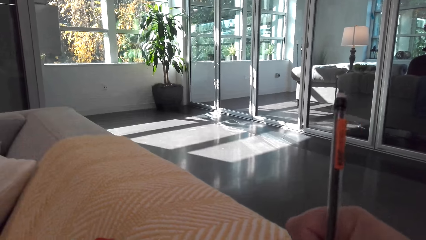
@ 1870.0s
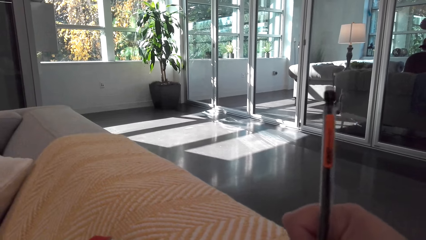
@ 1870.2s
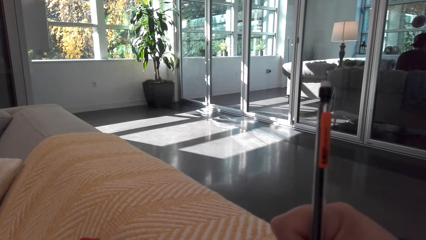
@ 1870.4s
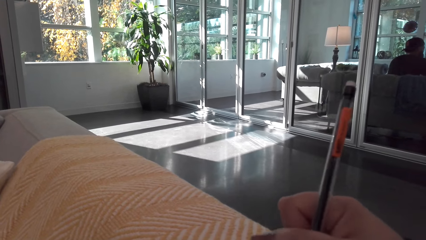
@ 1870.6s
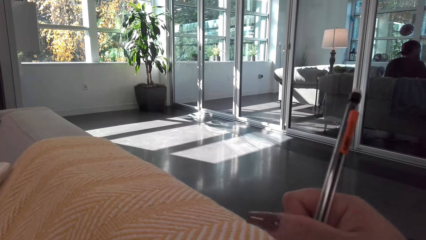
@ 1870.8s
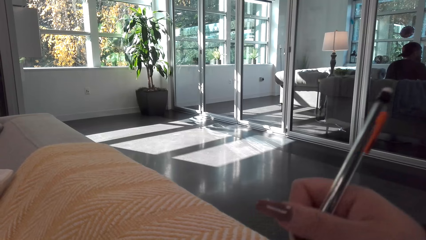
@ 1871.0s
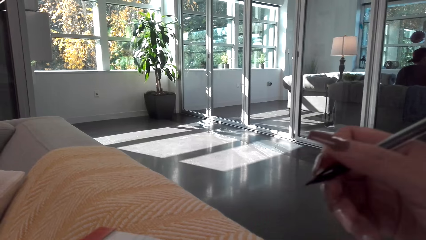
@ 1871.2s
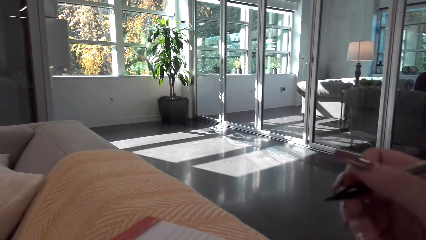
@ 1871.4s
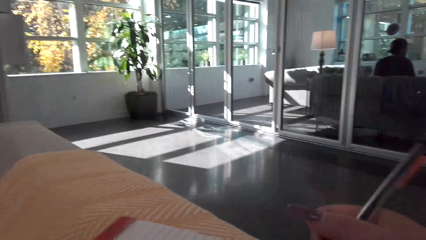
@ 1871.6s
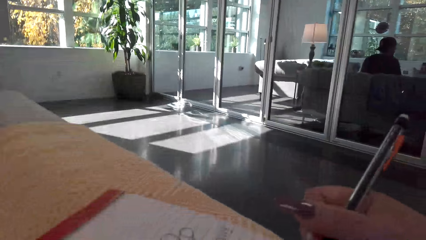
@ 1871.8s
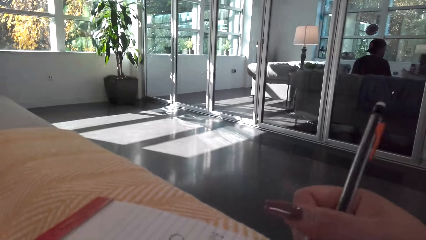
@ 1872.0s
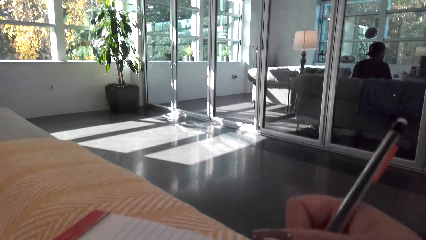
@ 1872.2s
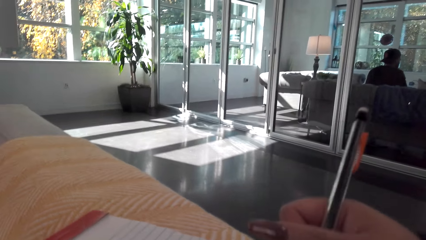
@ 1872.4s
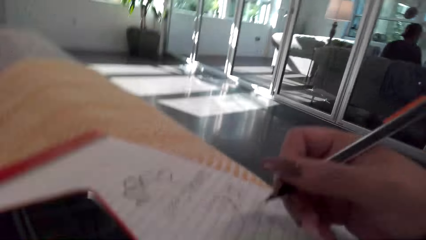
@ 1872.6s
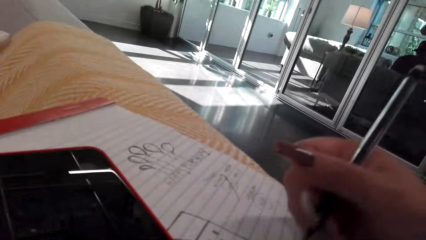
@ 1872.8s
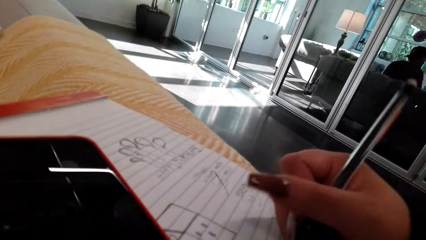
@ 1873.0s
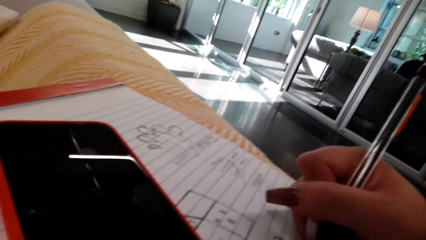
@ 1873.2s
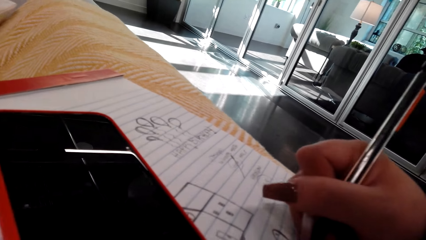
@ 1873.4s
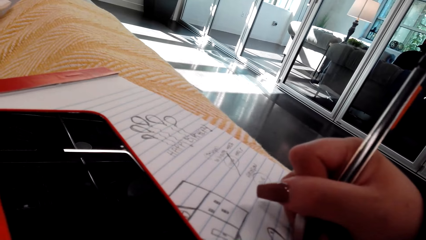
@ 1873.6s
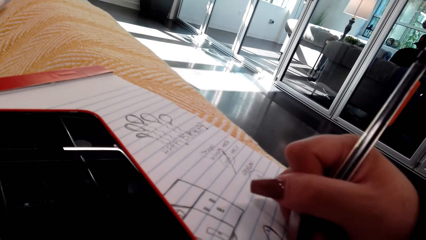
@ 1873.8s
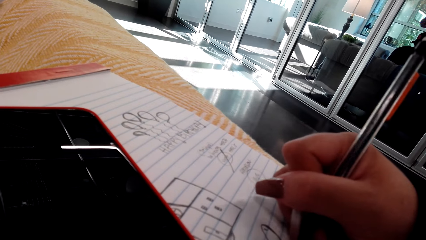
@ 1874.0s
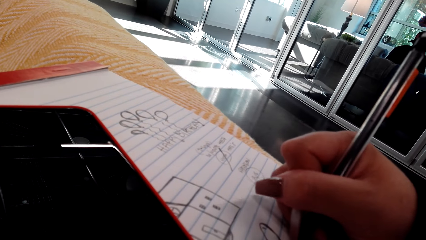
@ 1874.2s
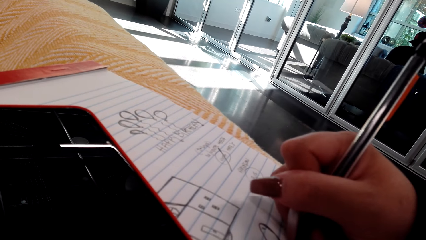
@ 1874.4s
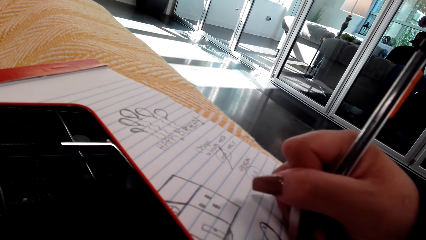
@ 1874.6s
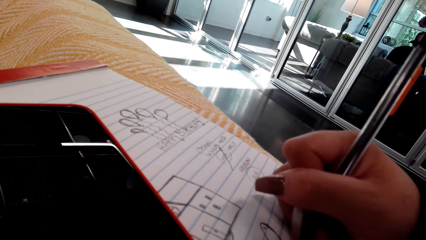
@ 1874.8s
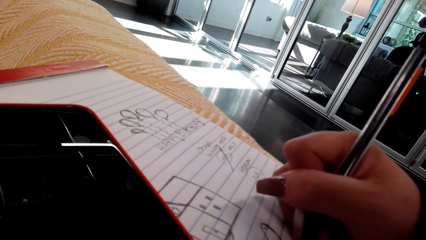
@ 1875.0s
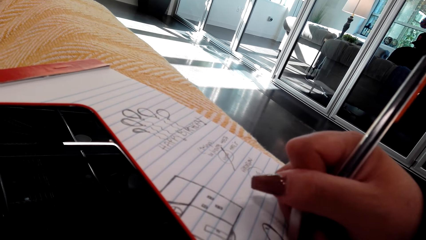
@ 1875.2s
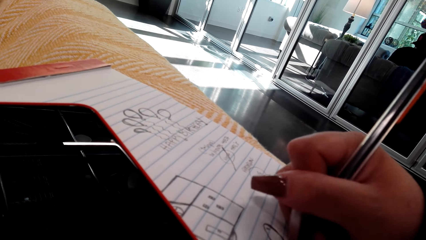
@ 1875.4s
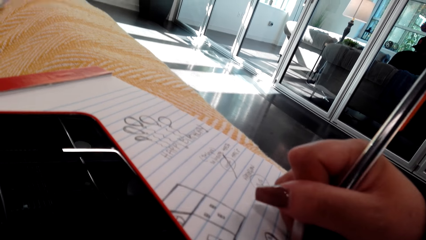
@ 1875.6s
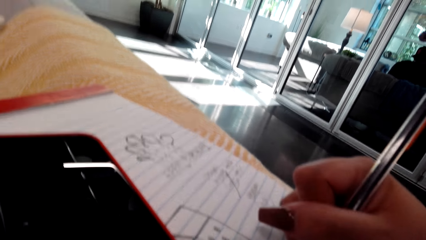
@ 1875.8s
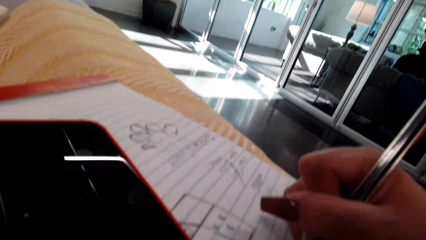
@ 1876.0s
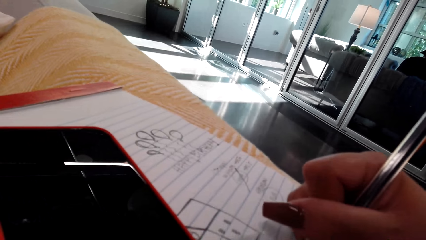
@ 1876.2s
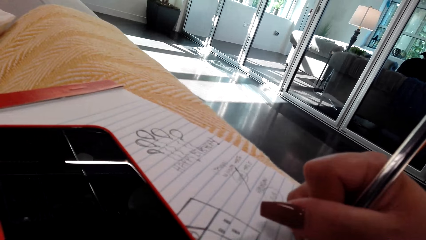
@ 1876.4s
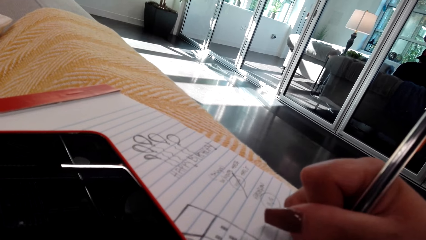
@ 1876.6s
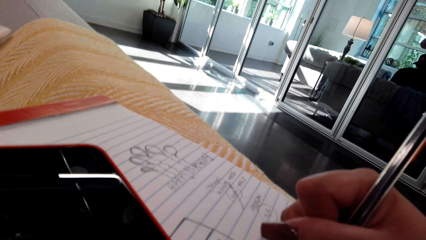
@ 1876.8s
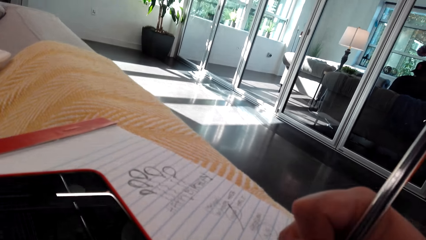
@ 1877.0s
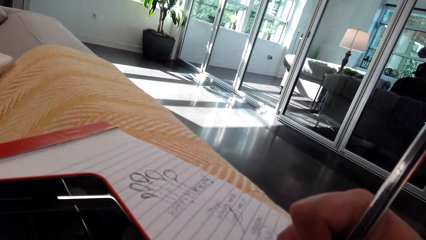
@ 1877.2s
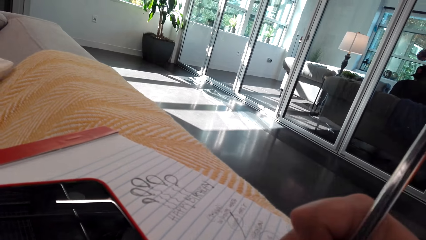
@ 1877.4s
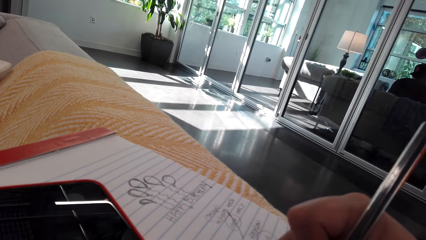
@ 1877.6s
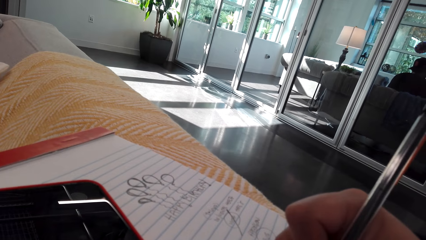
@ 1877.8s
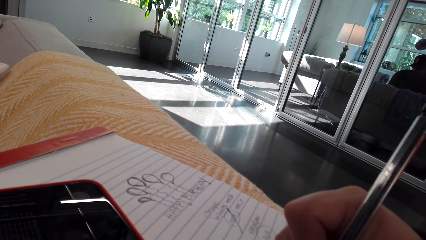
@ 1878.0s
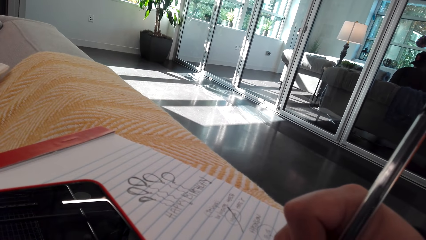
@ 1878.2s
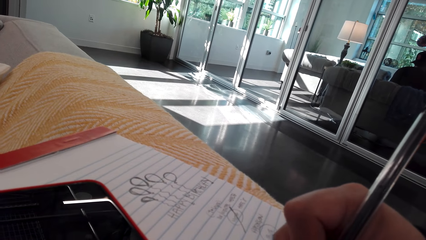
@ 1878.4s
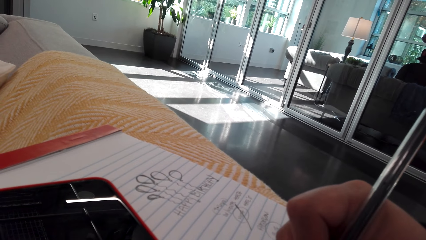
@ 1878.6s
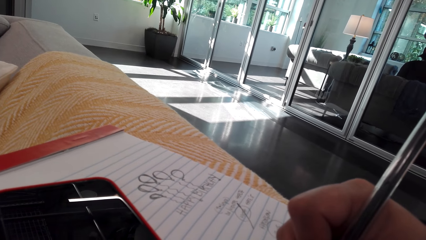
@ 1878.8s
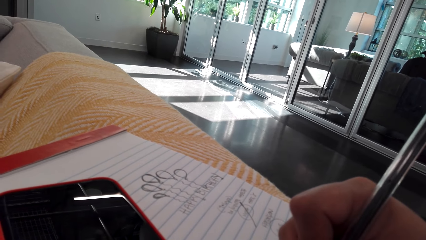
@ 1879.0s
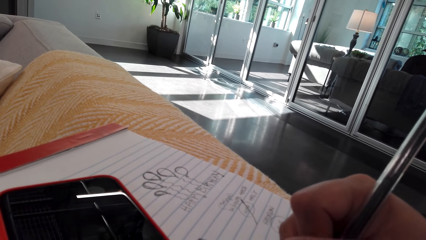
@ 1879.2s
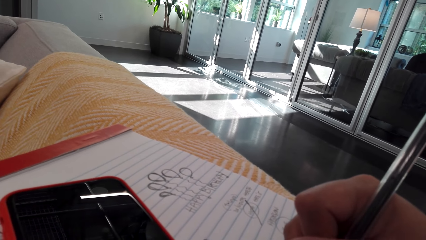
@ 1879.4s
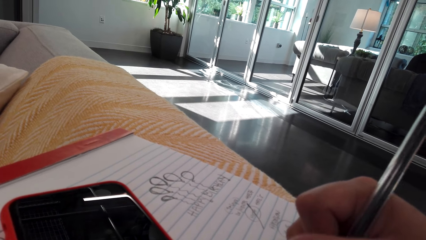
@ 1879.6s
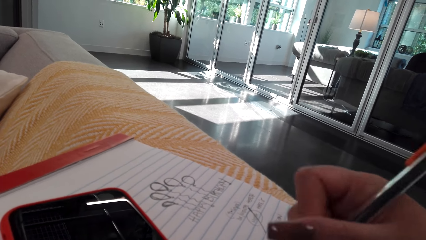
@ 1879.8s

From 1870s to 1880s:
The camera wearer moves his hand. He draws on the book.

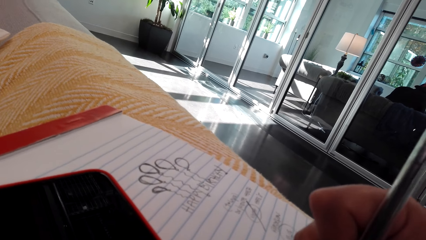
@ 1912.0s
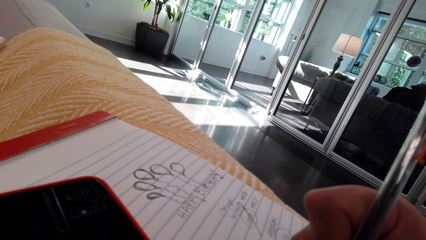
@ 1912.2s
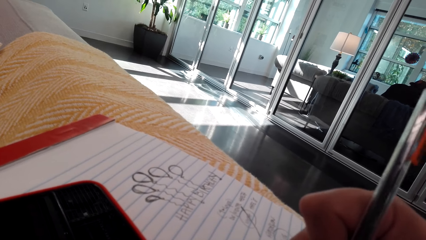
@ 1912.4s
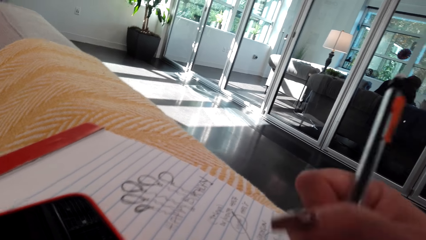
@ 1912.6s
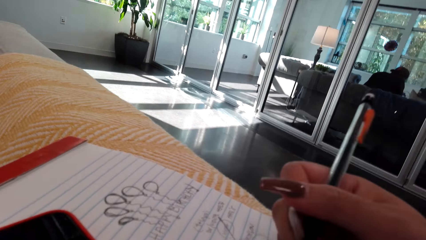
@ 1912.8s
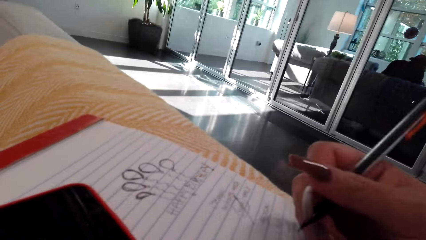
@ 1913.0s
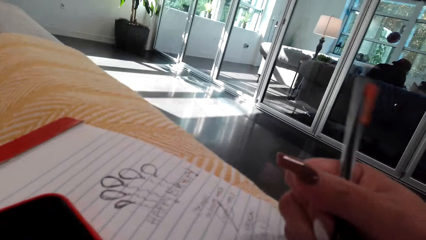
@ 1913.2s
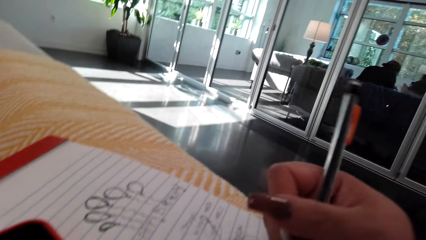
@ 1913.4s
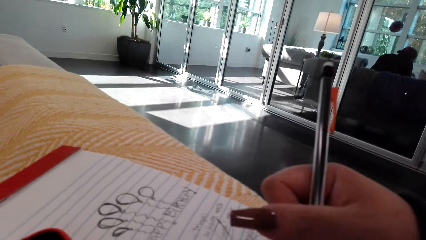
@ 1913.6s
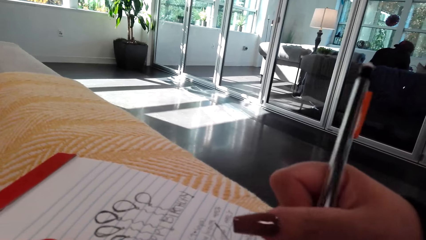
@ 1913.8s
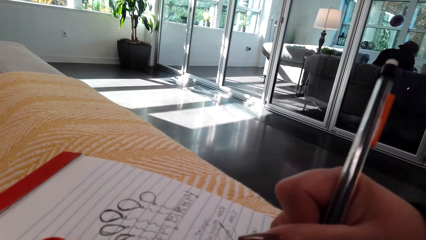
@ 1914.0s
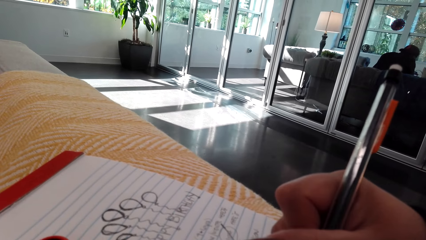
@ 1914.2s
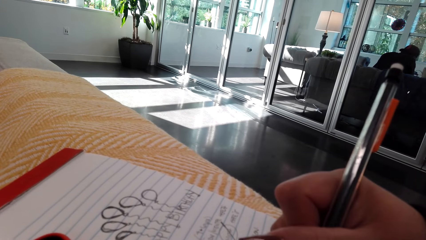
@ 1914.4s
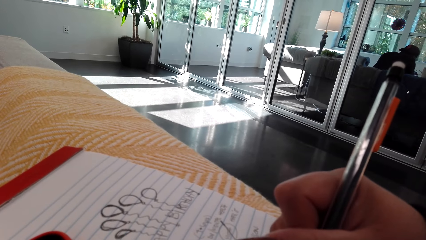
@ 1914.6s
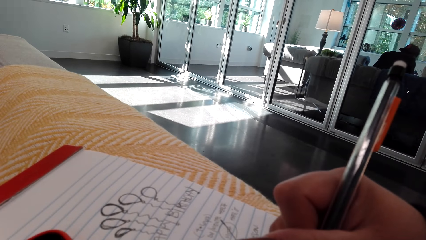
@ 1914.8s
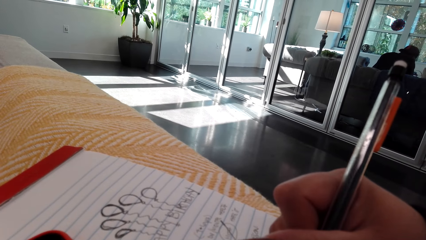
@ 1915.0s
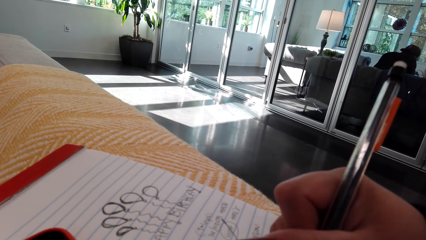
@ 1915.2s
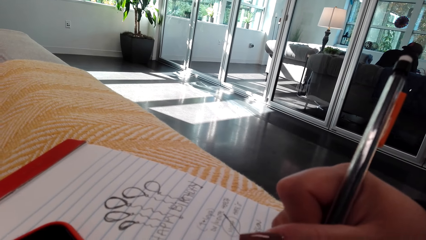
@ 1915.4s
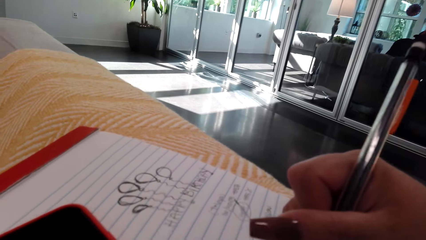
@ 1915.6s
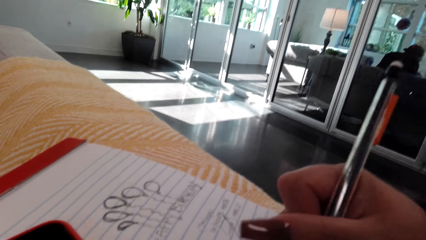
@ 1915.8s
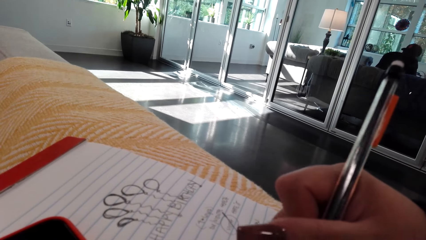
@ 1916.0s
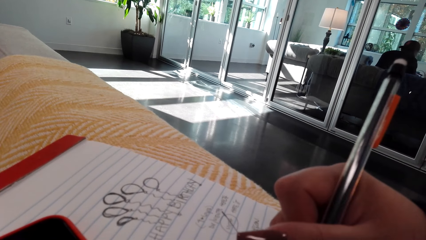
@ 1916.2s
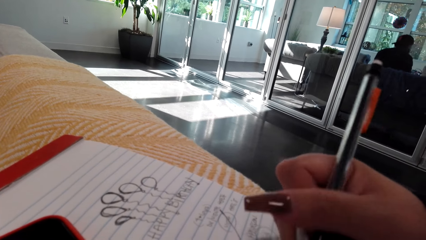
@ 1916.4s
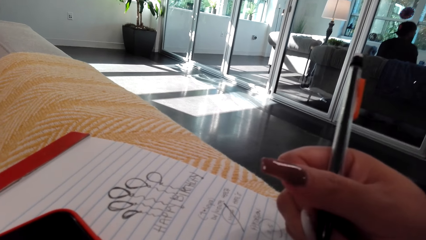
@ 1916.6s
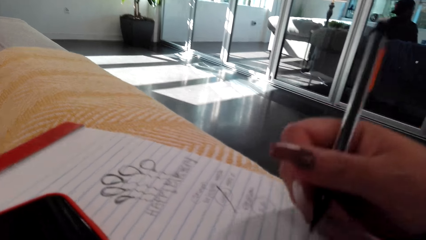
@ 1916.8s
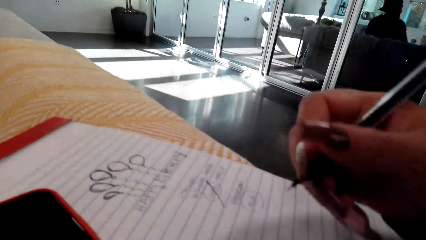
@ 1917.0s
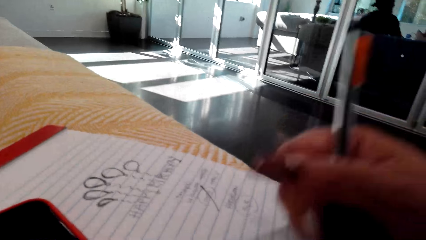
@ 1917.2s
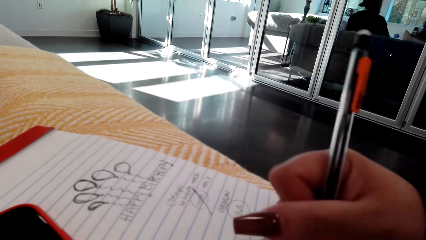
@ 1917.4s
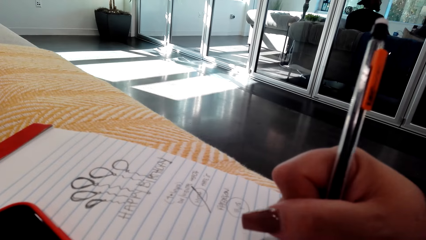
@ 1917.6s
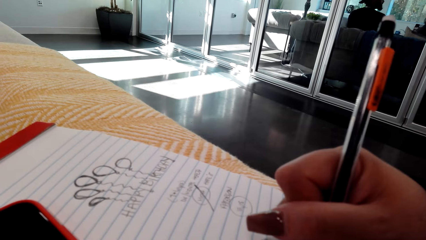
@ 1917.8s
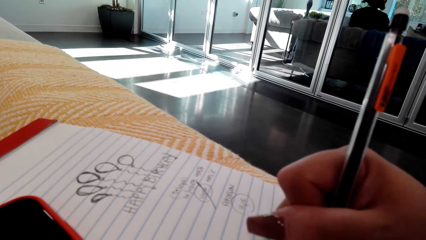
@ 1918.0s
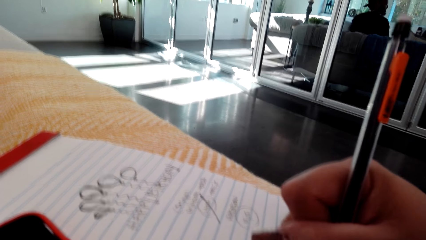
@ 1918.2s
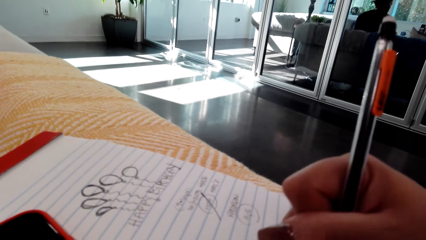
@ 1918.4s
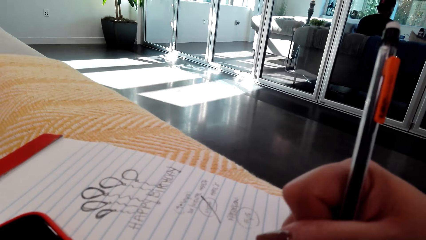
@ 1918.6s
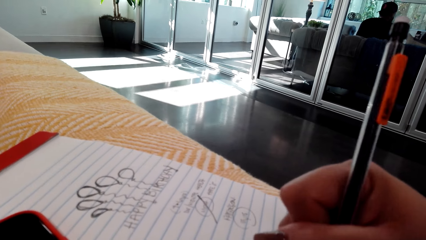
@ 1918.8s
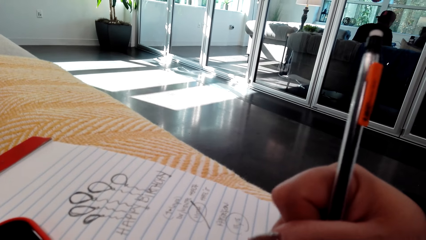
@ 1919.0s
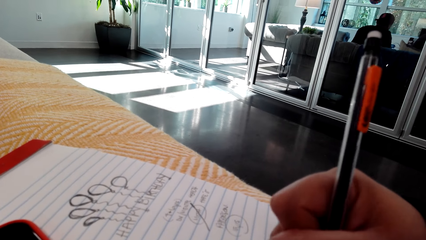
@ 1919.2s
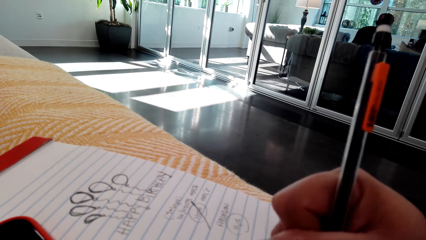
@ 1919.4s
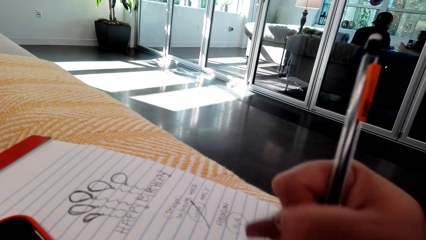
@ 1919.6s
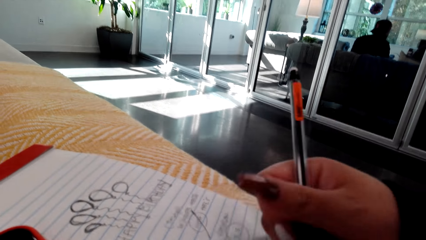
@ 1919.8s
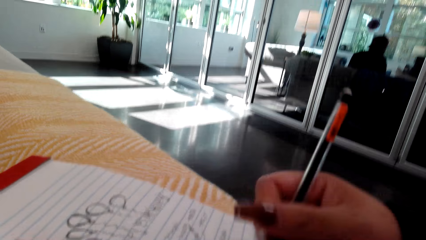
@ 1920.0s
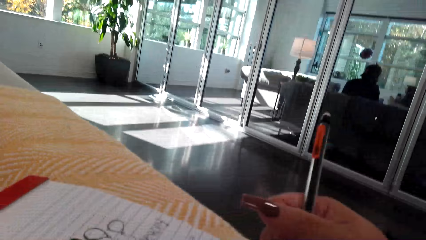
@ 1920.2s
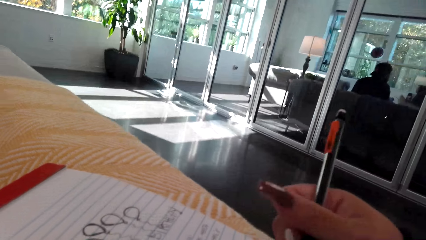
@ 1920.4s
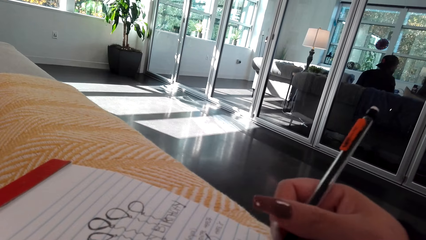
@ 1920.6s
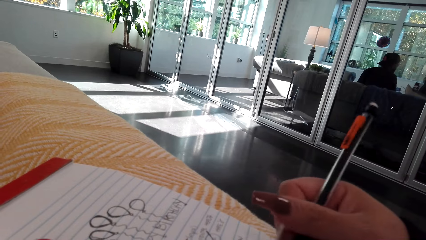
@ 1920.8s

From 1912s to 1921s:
The camera wearer holds the pen. They draw on the book. They hold the pen. They draw on the book.
